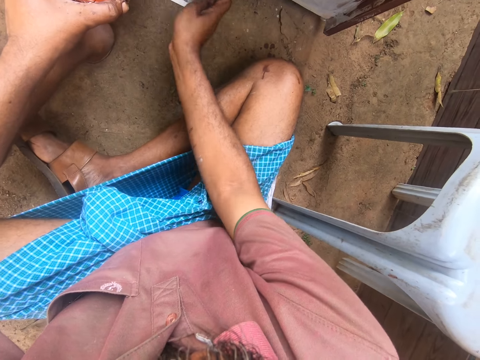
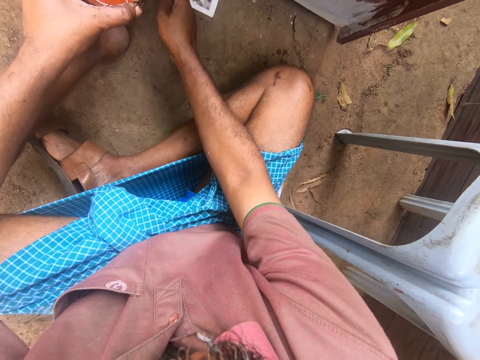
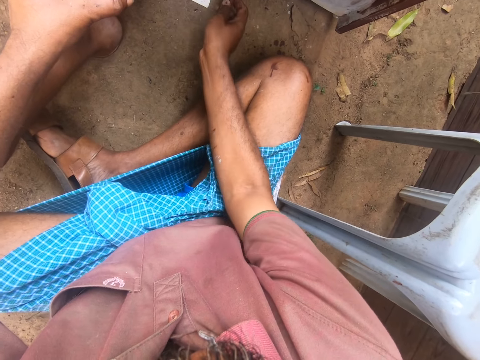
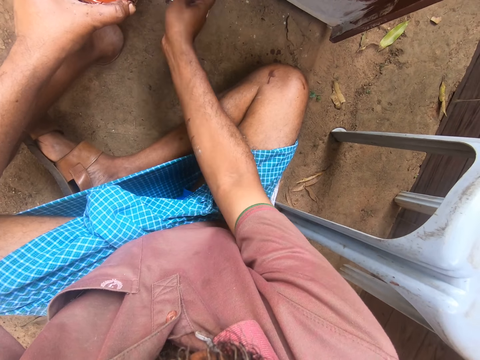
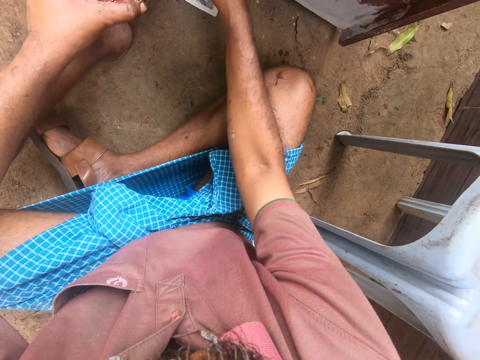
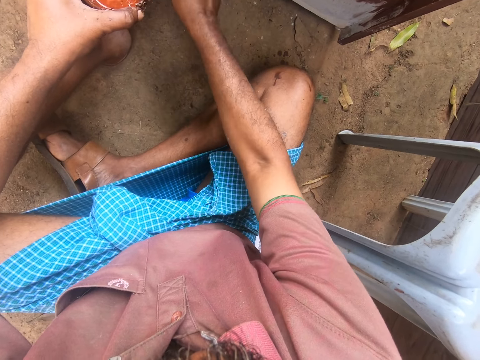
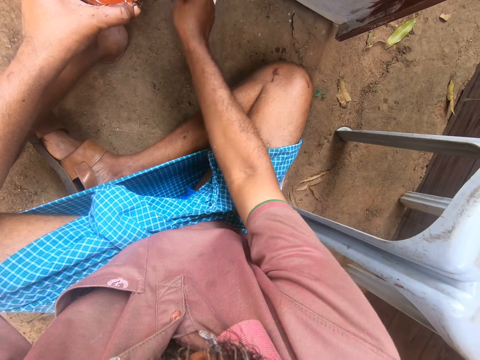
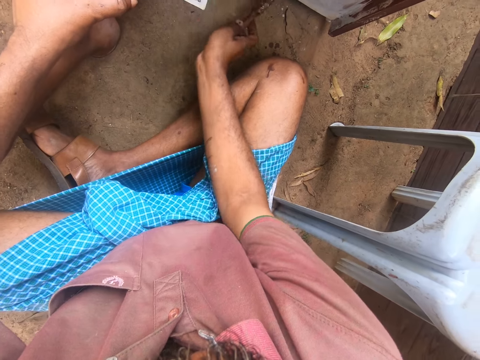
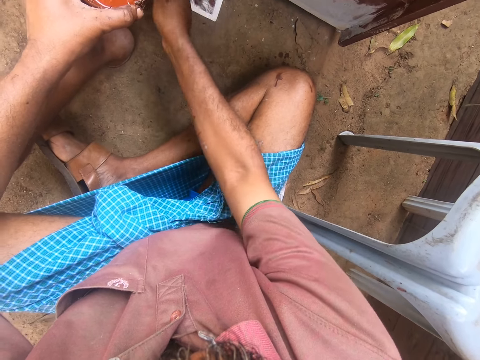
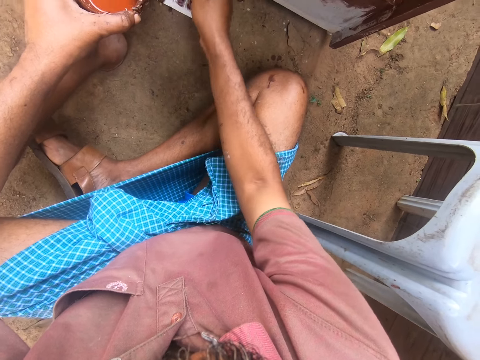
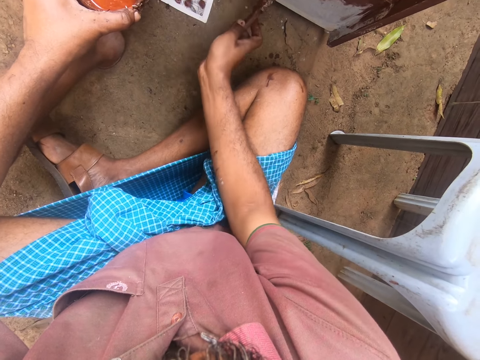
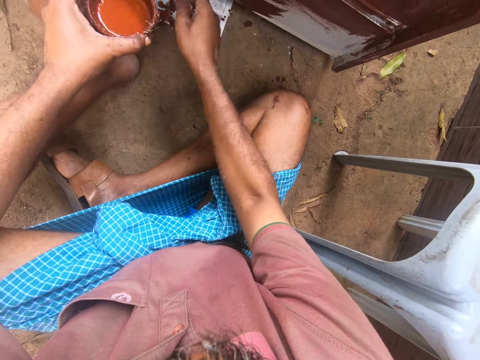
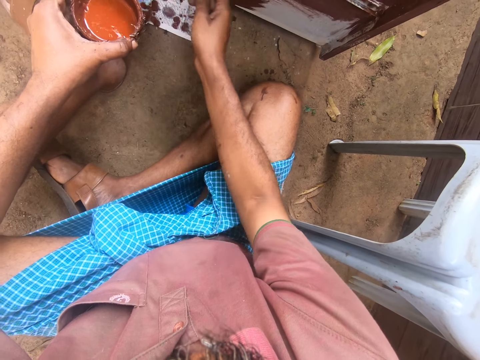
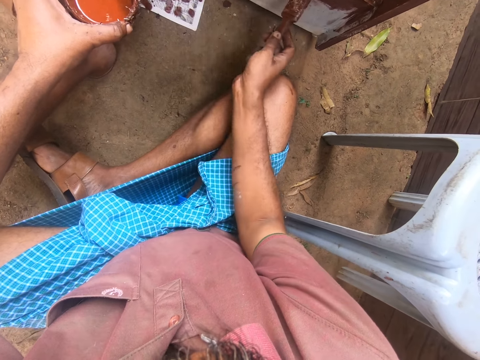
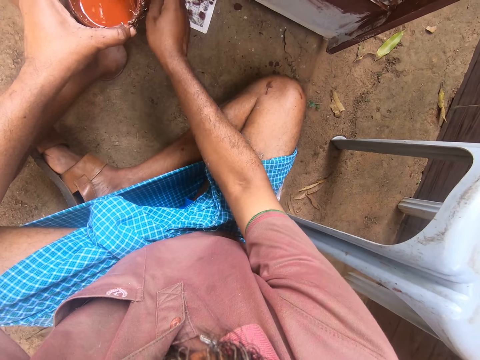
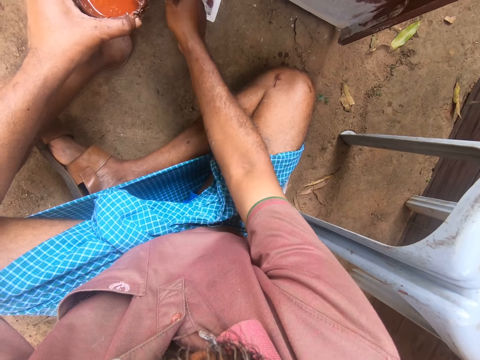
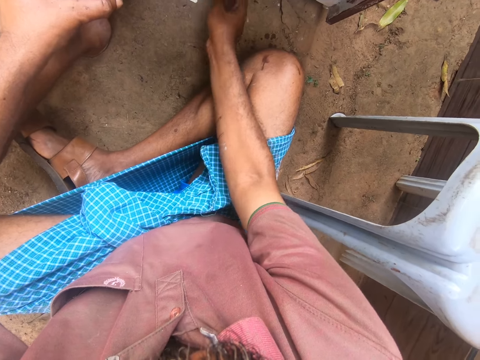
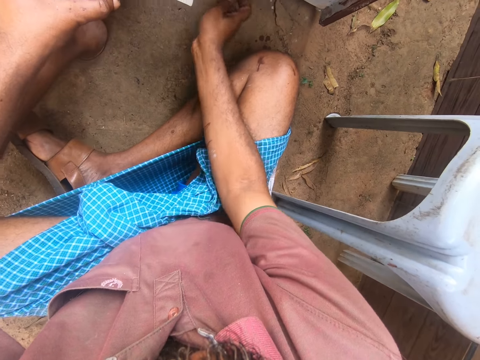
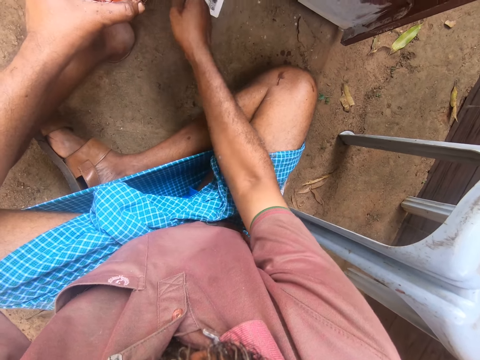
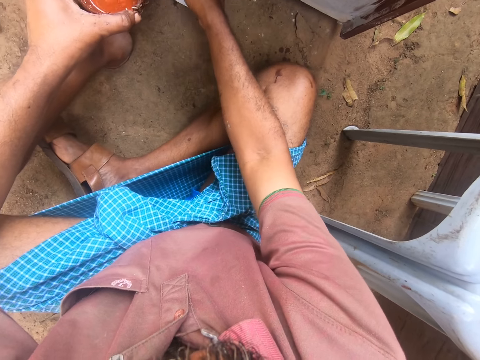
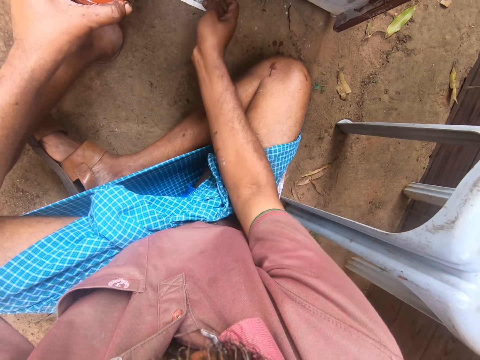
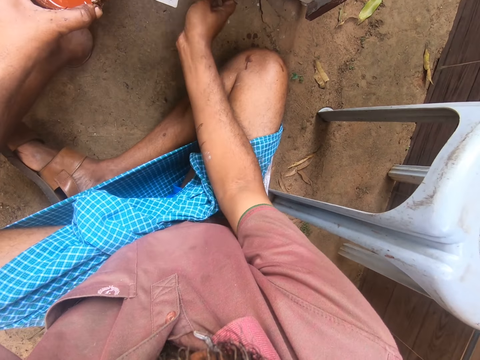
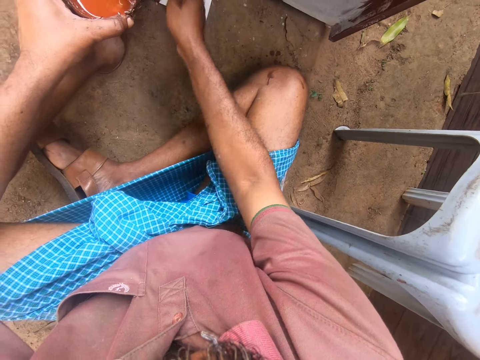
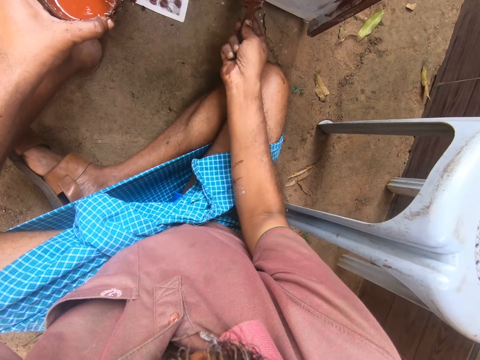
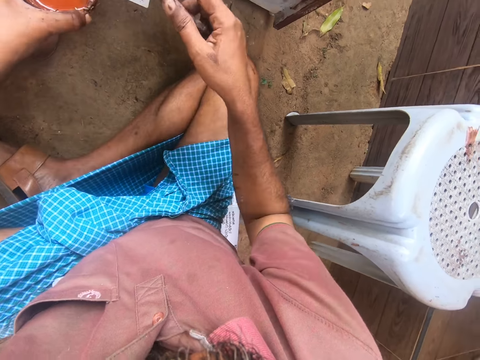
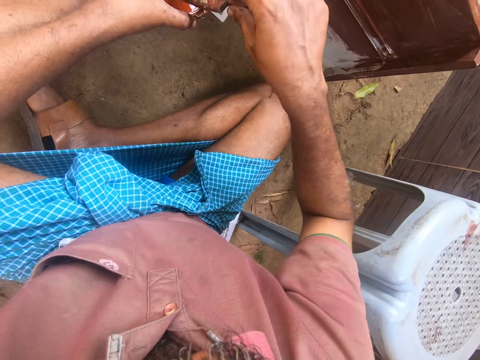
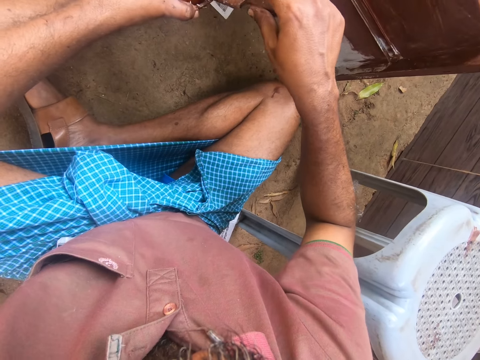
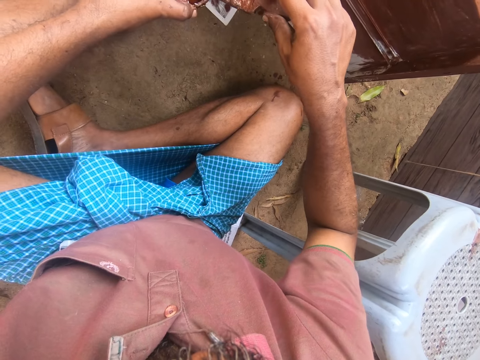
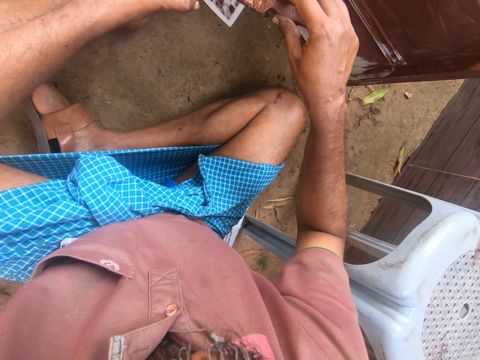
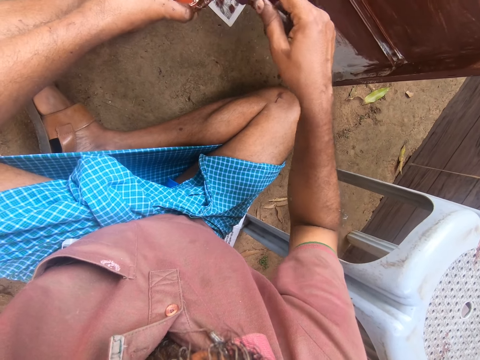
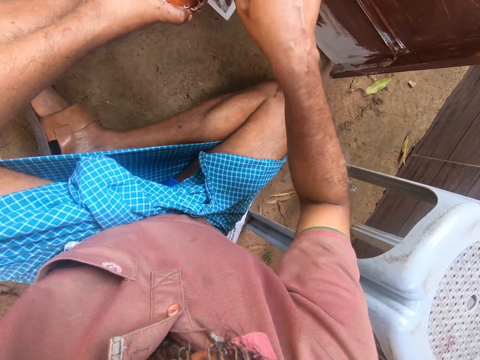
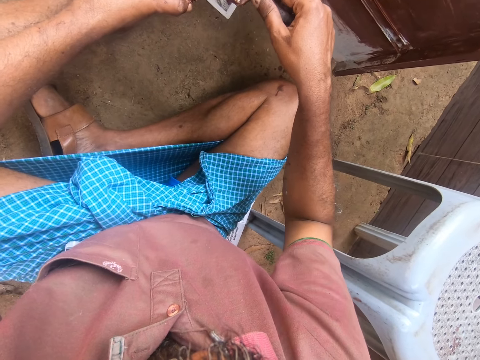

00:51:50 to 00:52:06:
The camera wearer dips the brush into the paint. They remove excess paint from the brush.

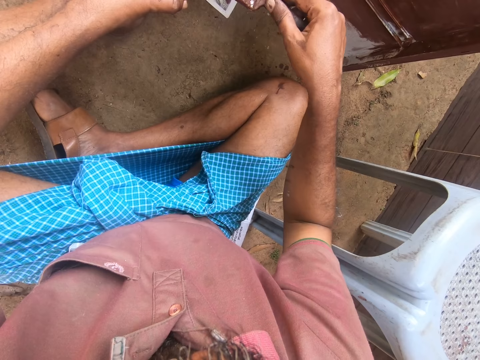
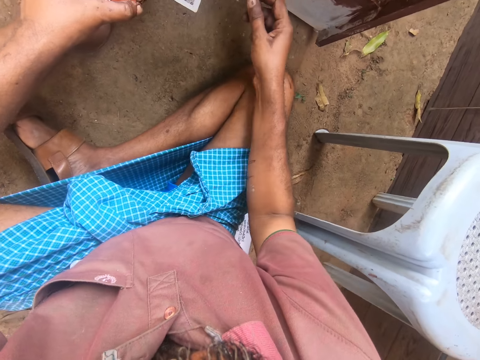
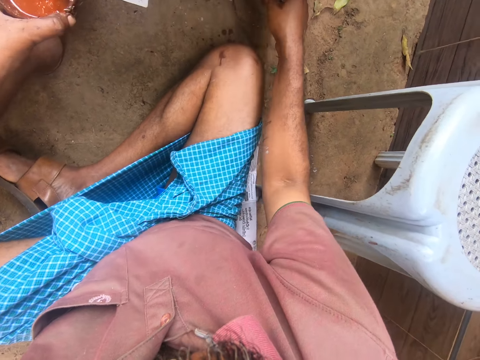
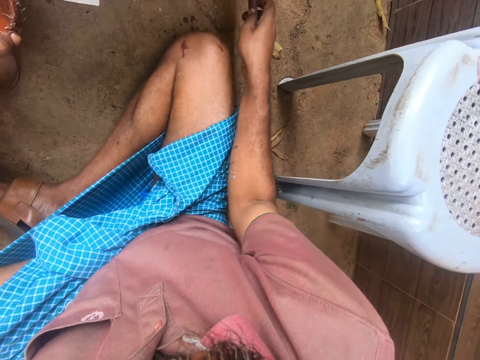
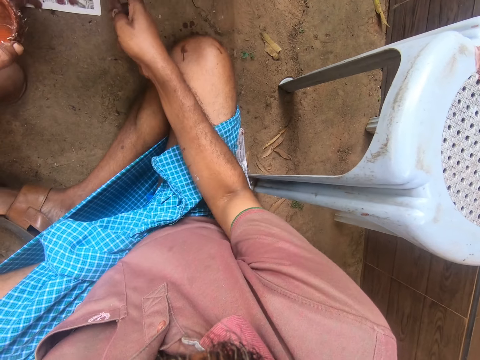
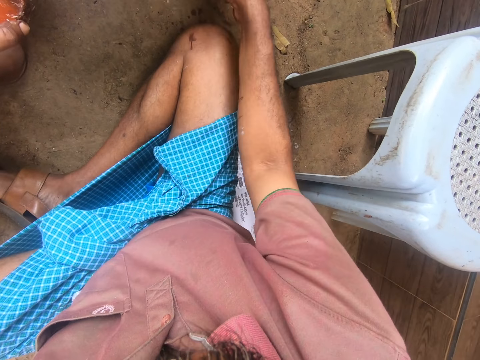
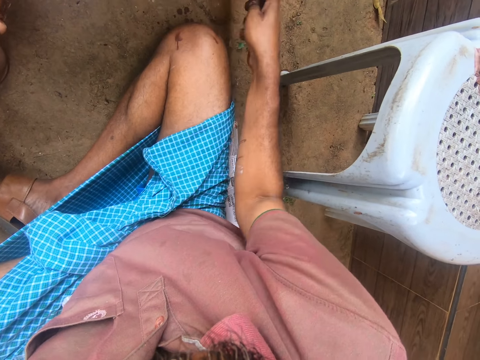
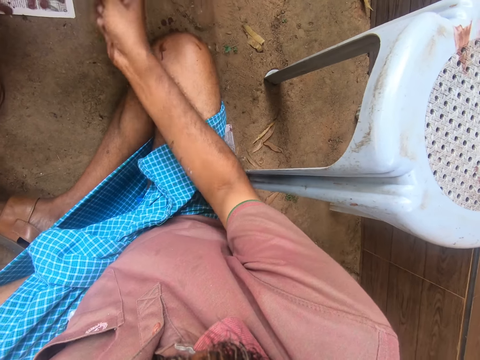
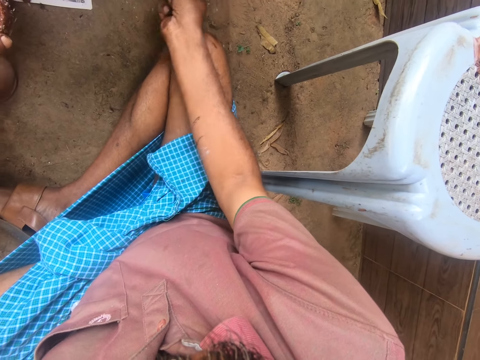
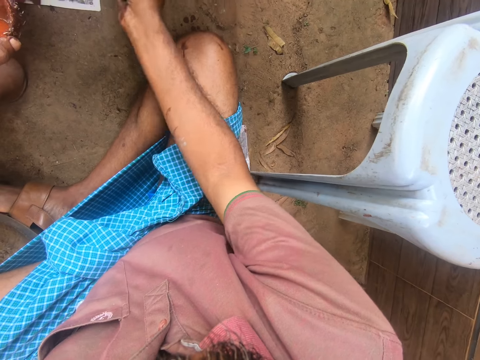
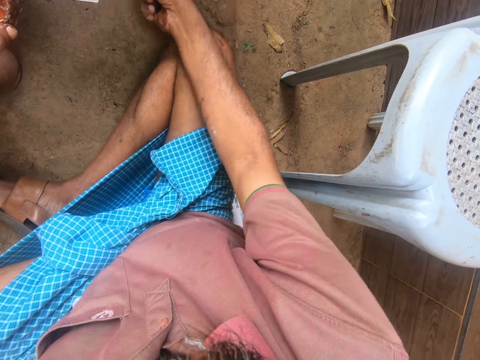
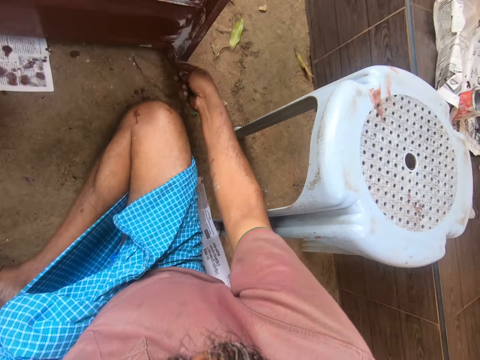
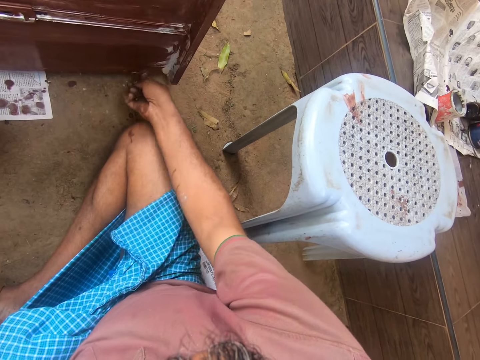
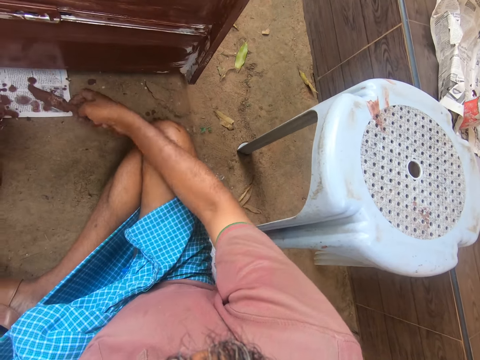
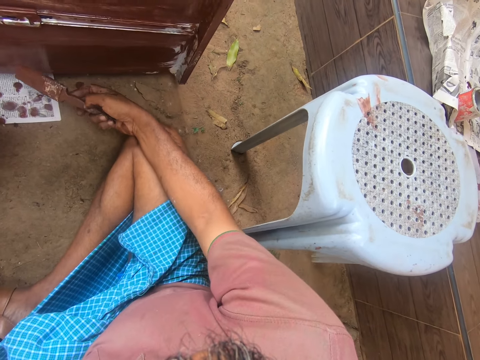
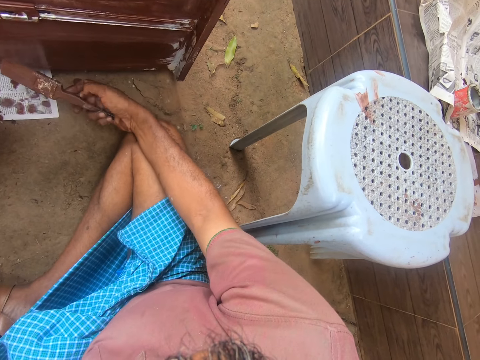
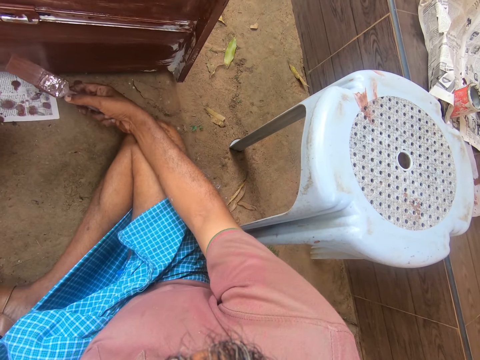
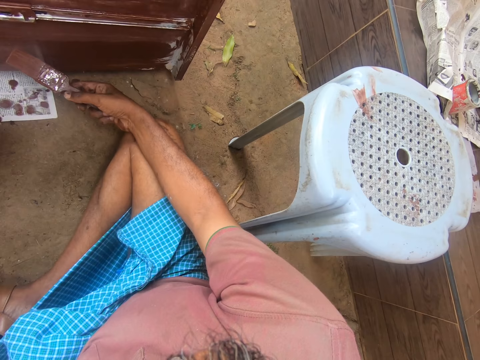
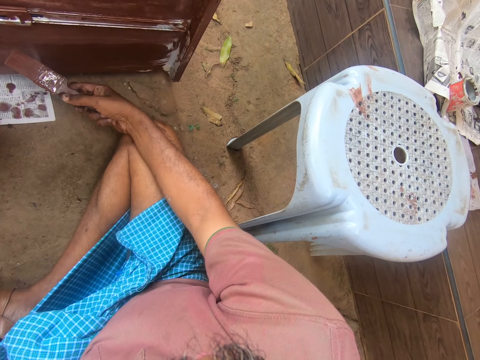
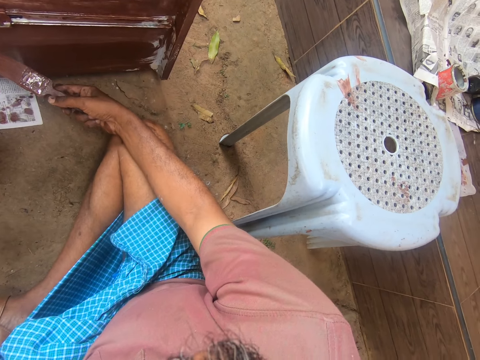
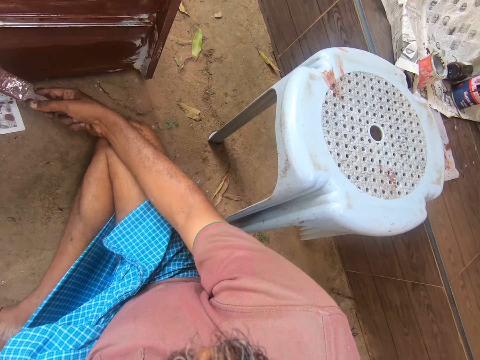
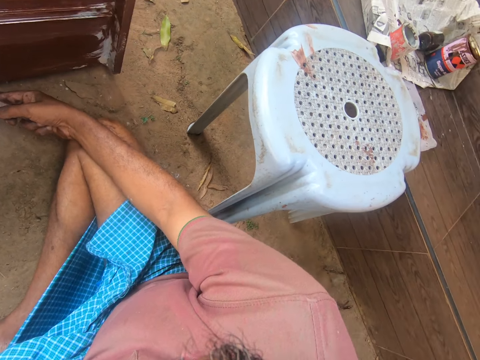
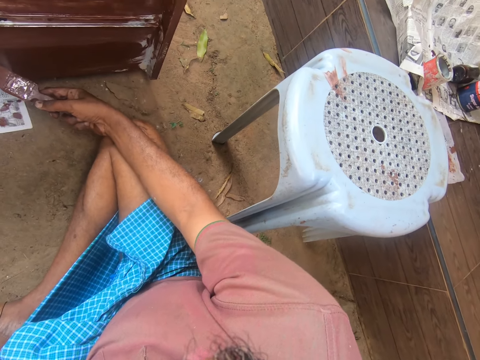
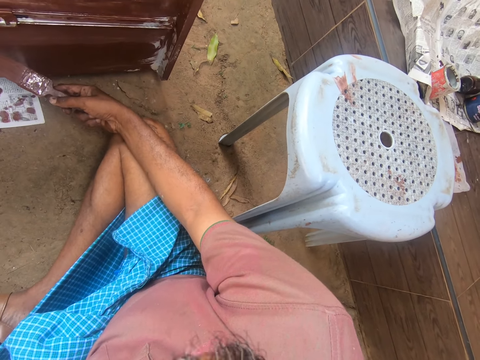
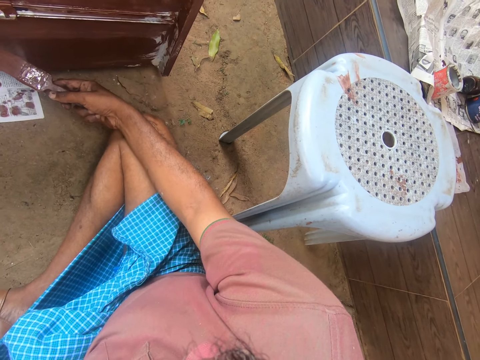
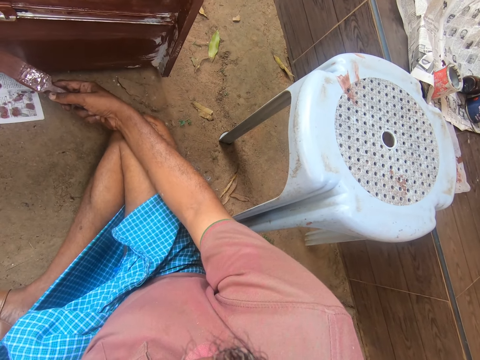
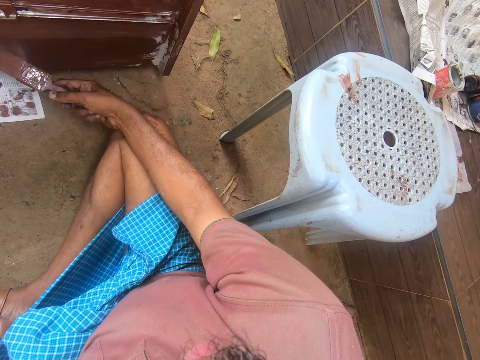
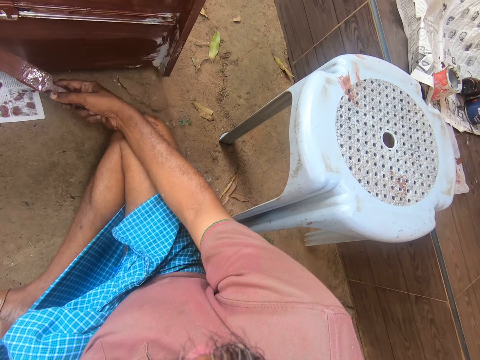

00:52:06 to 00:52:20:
The camera wearer paints the drawer. He rests a hand on his lap. He holds the brush.
